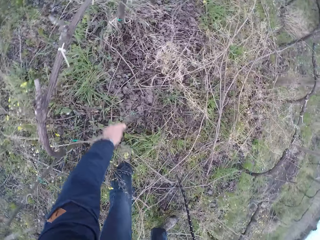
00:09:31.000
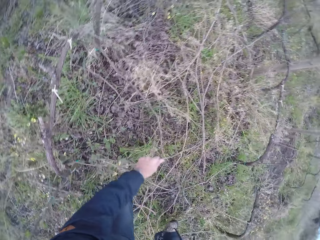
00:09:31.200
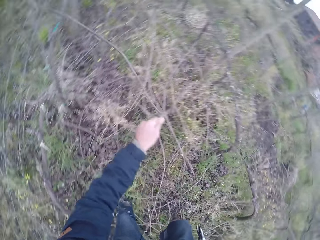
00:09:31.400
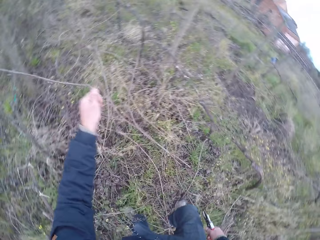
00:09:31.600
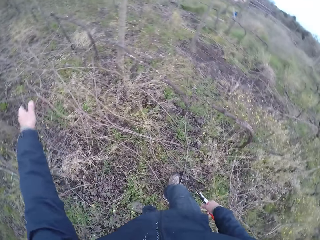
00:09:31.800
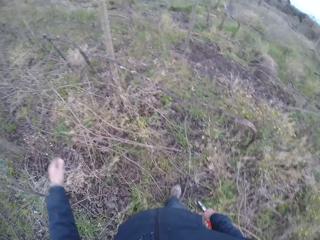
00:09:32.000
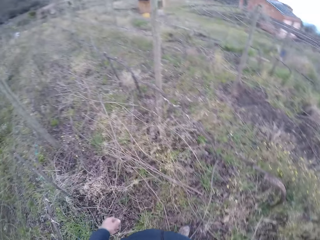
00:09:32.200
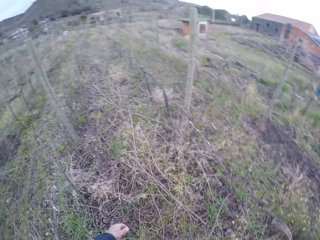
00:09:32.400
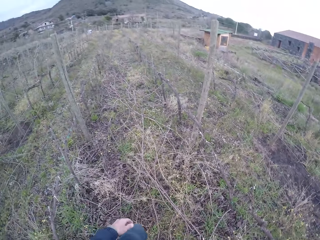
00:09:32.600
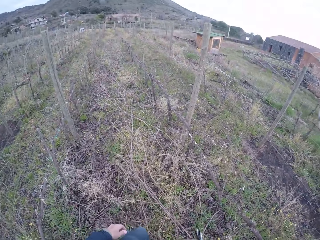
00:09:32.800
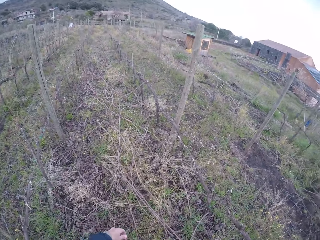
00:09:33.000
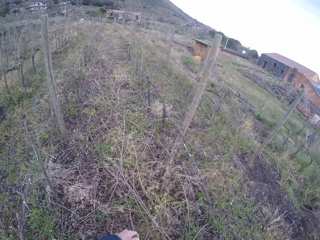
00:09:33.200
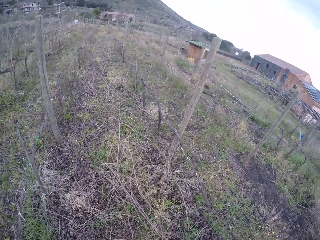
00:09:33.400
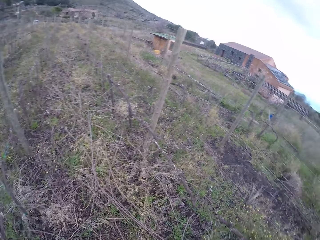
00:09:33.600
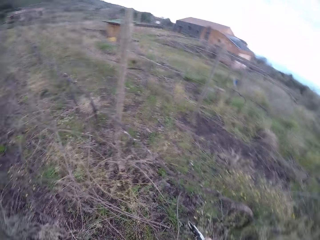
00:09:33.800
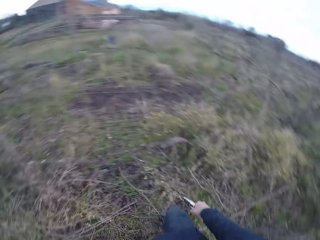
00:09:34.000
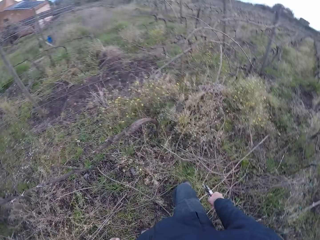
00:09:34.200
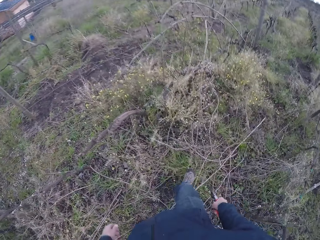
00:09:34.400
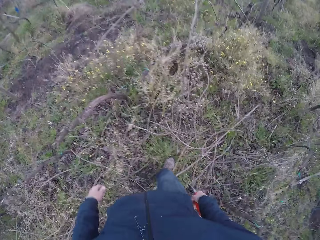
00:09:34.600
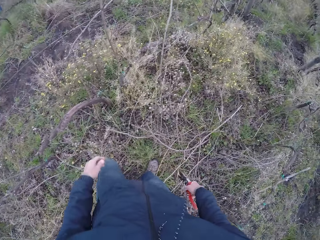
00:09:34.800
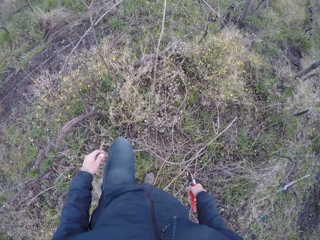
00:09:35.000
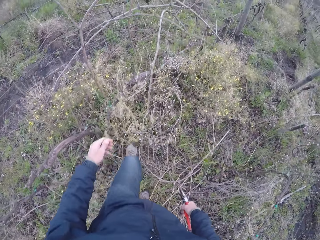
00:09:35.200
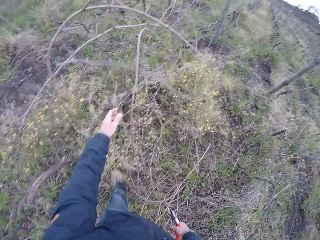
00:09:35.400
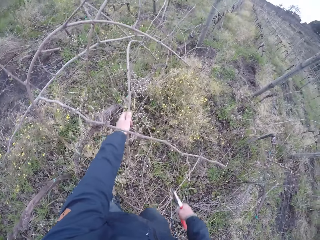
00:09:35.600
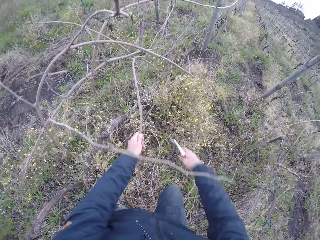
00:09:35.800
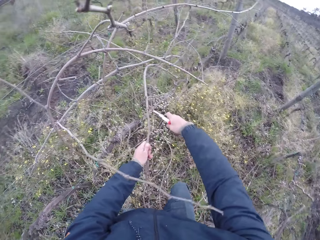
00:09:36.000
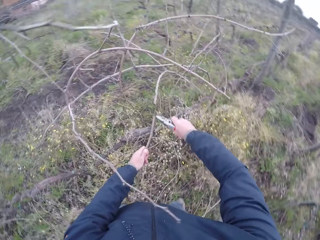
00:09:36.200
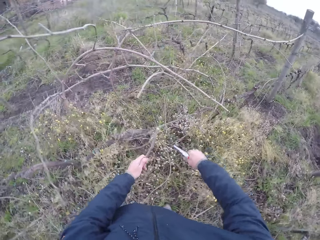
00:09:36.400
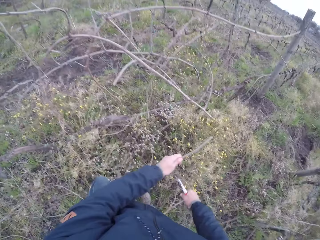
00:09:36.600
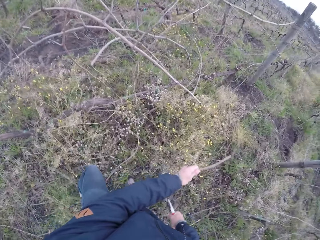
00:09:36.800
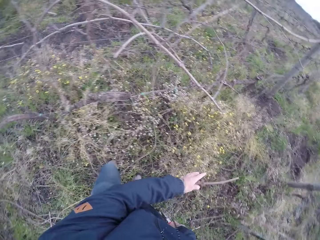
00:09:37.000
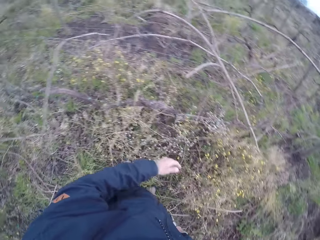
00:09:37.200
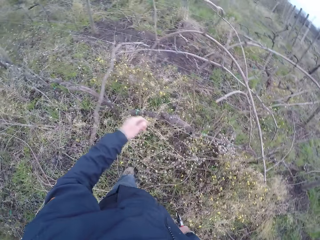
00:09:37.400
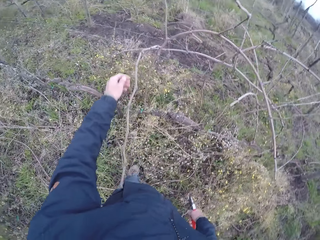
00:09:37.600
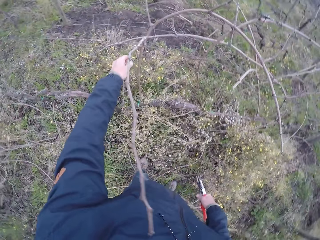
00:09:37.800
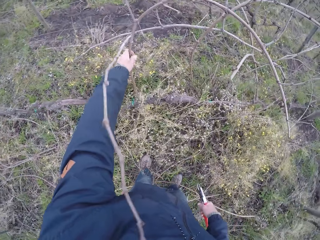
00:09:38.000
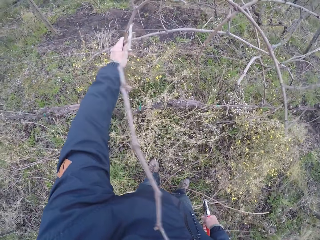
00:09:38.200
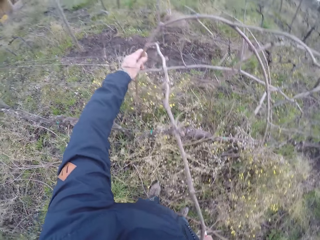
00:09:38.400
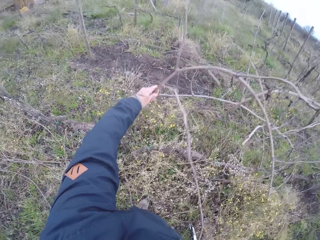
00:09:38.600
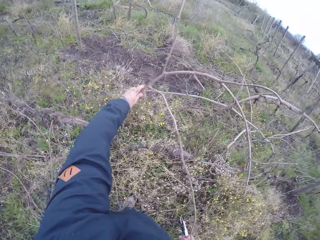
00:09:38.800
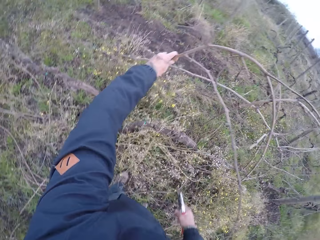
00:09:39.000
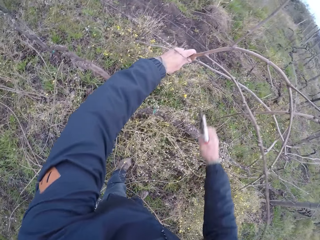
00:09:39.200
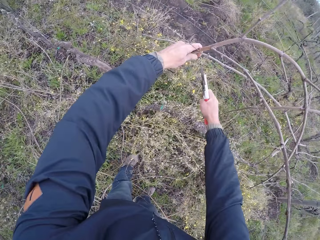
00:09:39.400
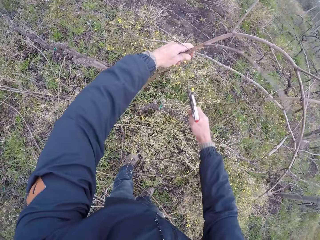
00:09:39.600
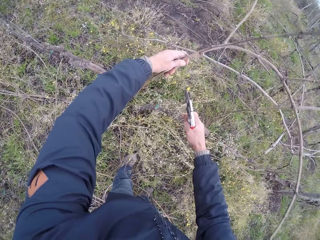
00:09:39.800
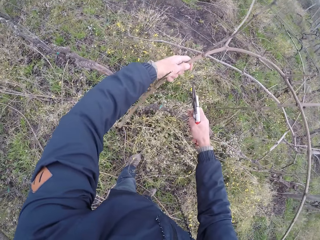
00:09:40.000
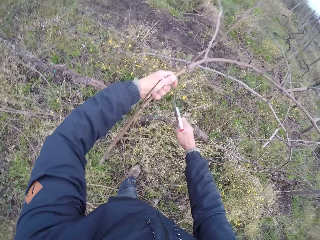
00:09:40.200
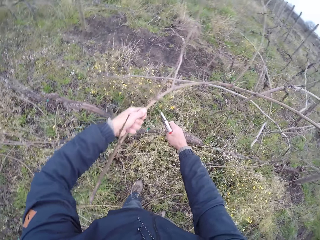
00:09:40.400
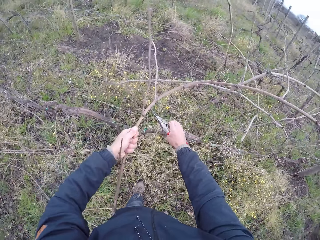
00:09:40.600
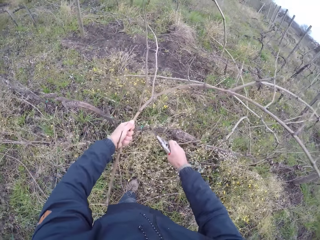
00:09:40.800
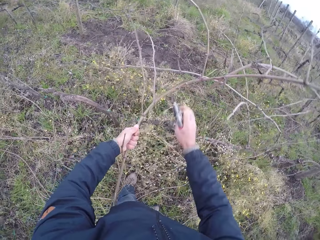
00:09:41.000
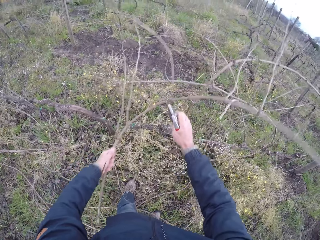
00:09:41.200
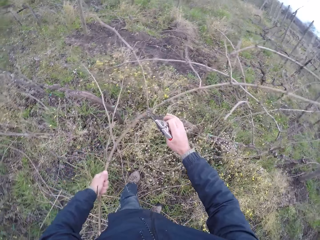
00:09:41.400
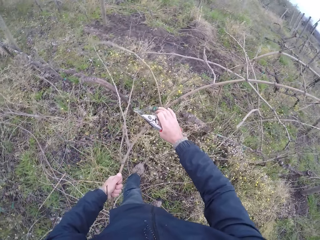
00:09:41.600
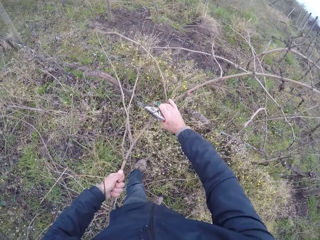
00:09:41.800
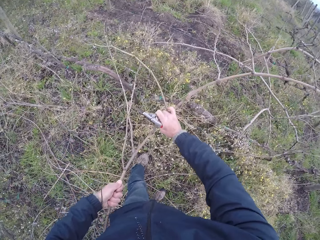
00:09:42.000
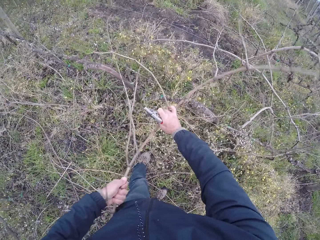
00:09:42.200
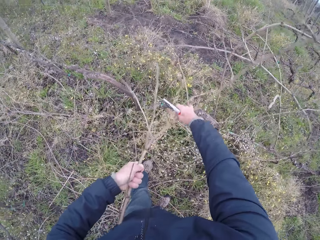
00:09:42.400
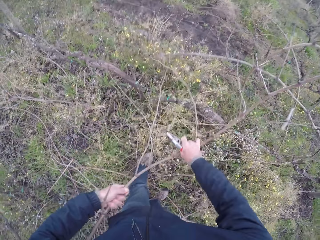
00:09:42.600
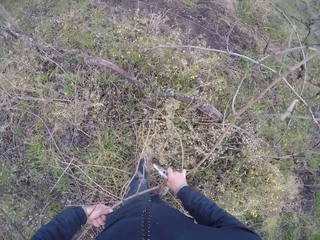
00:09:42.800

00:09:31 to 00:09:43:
The camera wearer picks a twig from the ground with his left hand. He drops the twigs on the ground with his left hand. He looks around. He holds some dried twigs with his left hand. He draws out a twig from the wire fence with his left hand. He cuts the twig with the cutter in his right hand. He drops the twigs on the ground with his left hand. He throws the stick on the ground. He cuts the twigs with the cutter in his right hand. He draws out a twig from the wire fence with his left hand.

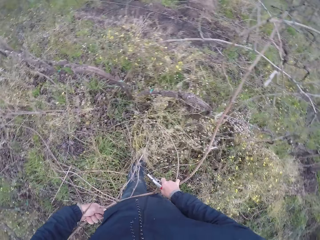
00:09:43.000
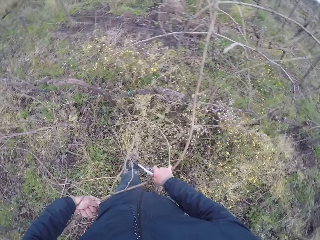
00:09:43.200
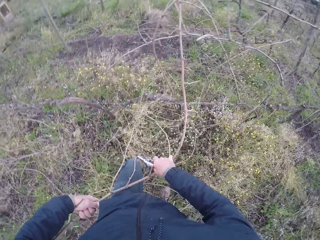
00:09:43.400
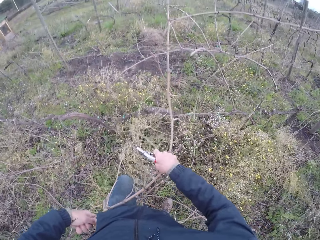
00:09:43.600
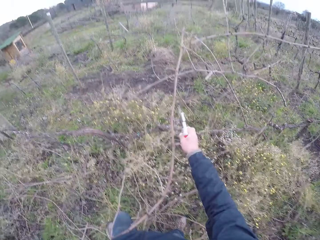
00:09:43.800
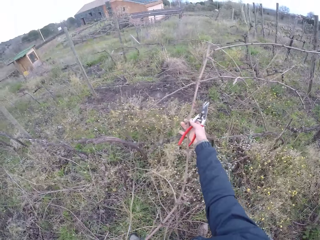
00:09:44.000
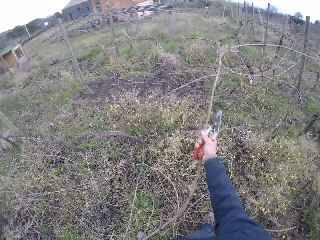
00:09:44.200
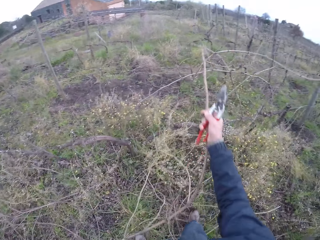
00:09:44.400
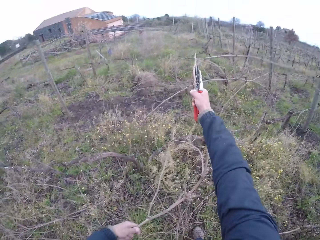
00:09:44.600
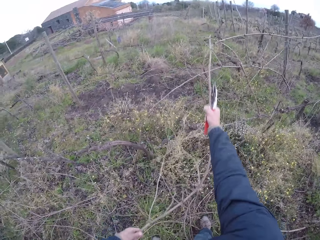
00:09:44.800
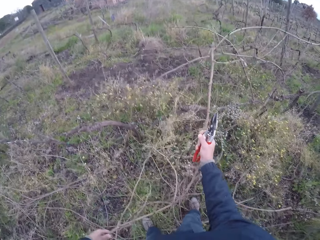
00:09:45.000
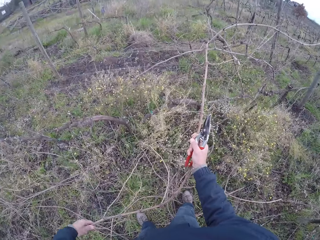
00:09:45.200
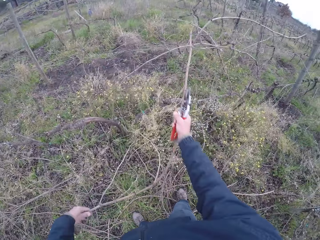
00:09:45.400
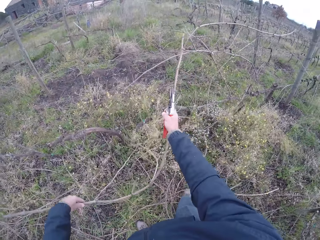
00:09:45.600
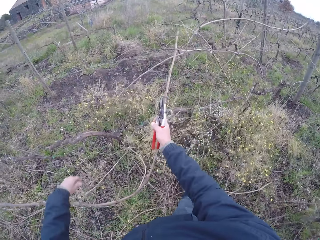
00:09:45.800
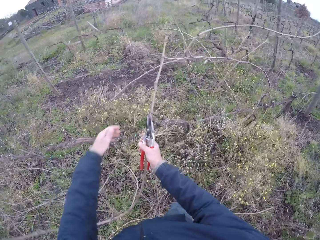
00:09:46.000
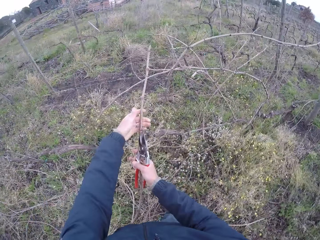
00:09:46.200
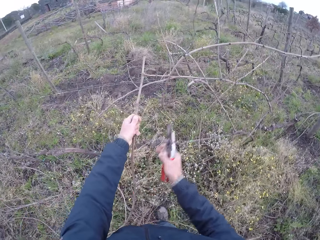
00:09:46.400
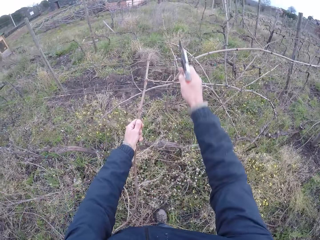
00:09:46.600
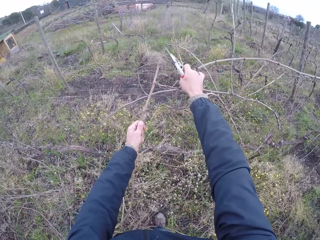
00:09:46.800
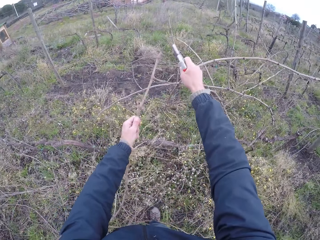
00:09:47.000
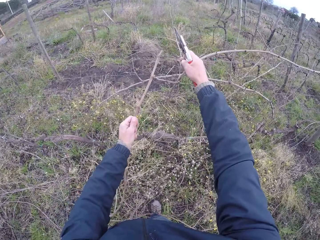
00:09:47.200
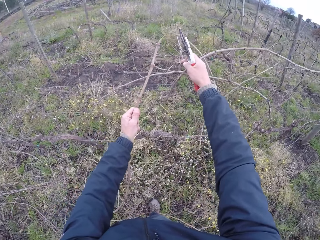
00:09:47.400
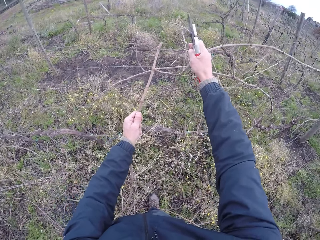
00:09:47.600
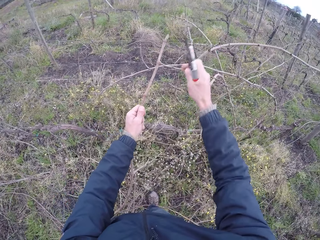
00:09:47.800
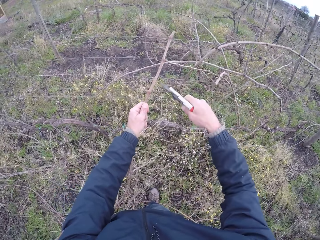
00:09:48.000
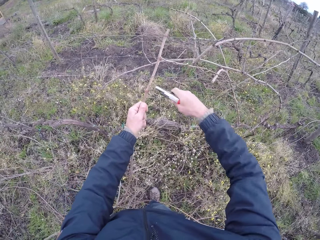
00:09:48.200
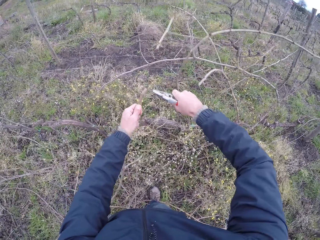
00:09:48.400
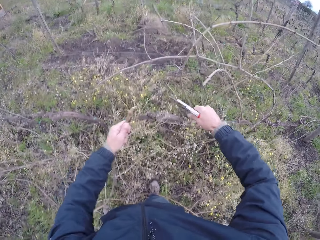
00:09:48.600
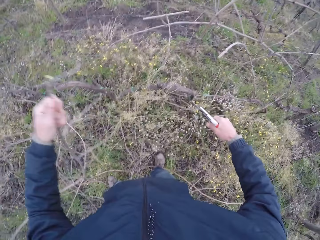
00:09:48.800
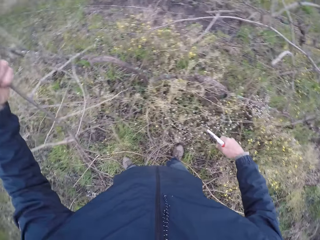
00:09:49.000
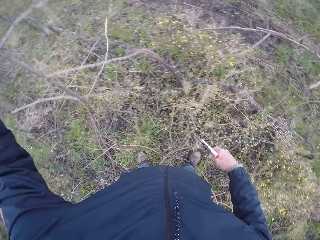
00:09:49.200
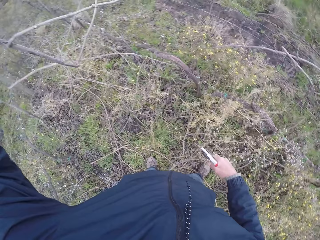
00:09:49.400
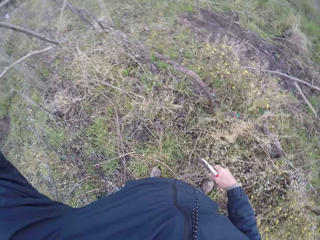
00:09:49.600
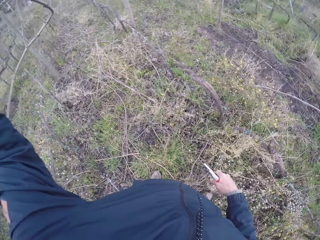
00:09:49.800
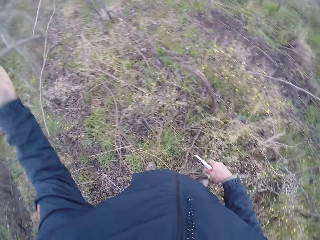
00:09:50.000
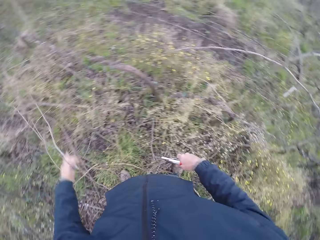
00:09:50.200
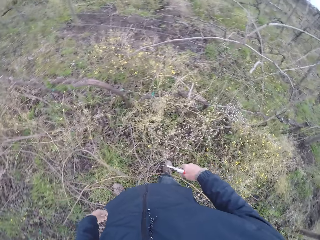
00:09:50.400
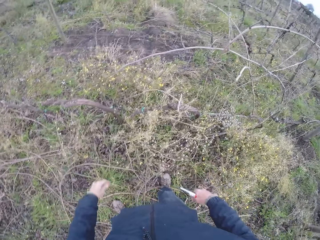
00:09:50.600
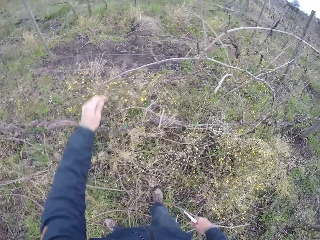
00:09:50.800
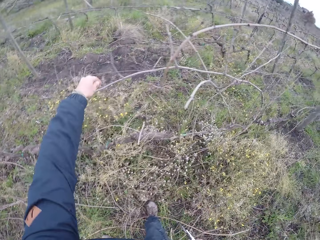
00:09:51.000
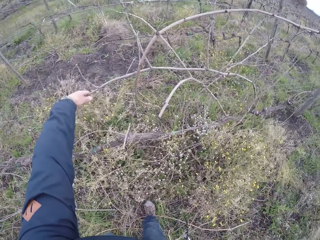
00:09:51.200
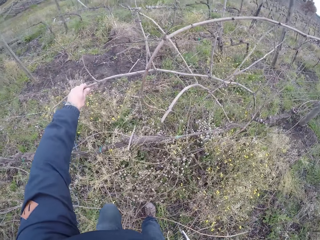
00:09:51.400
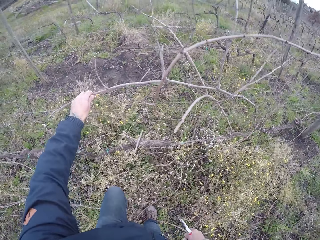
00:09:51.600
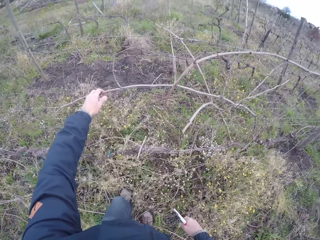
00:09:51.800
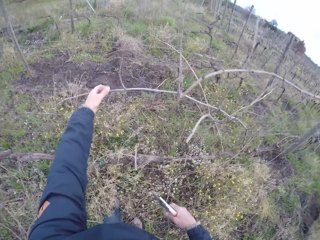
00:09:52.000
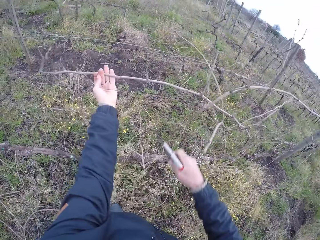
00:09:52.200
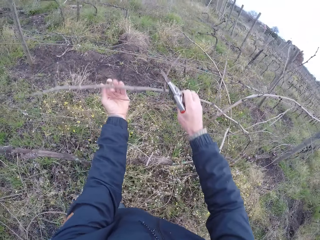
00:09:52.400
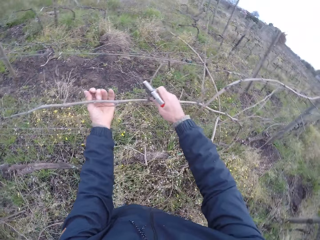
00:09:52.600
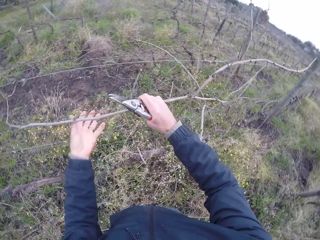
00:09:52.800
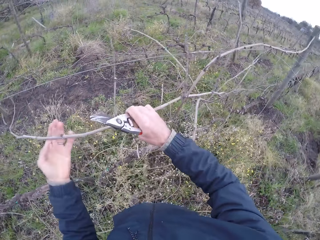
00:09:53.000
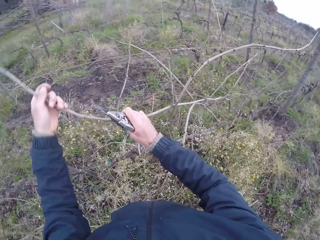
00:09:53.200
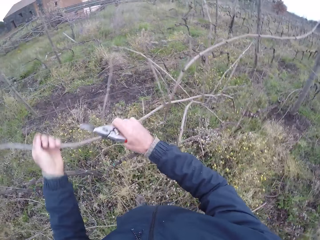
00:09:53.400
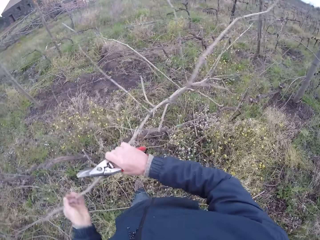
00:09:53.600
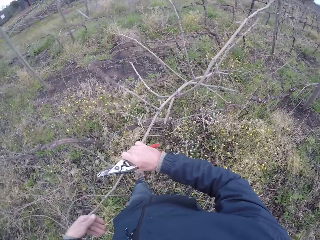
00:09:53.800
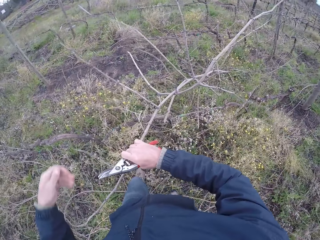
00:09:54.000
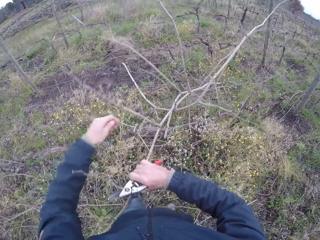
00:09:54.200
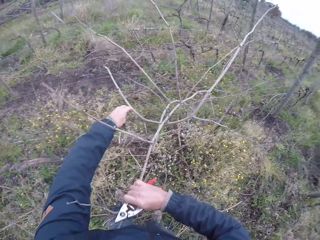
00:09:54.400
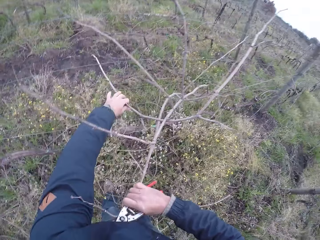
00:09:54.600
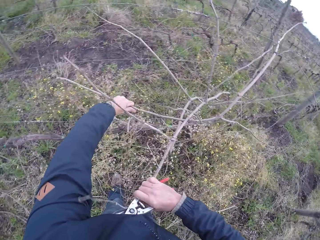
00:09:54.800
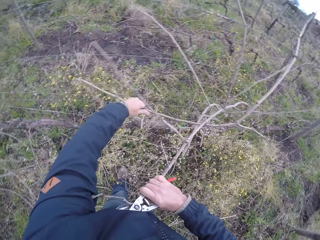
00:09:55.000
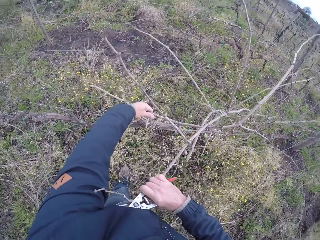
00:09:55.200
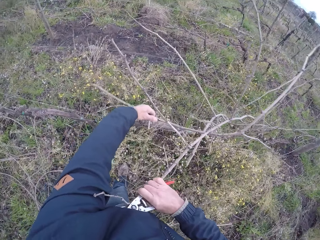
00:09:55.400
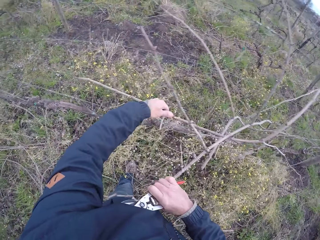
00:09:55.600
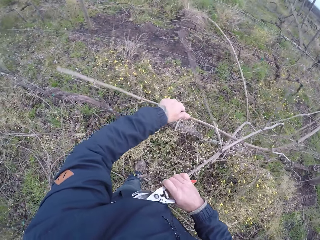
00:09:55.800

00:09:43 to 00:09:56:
The camera wearer cuts the twigs with the cutter in his right hand. He throws the stick on the ground. He drops the twigs on the ground with his left hand. He draws out a twig from the wire fence with his left hand.
